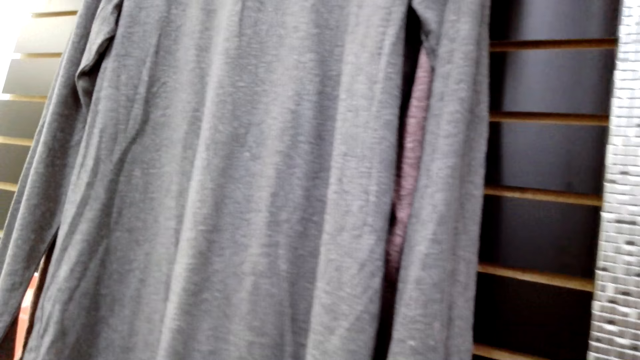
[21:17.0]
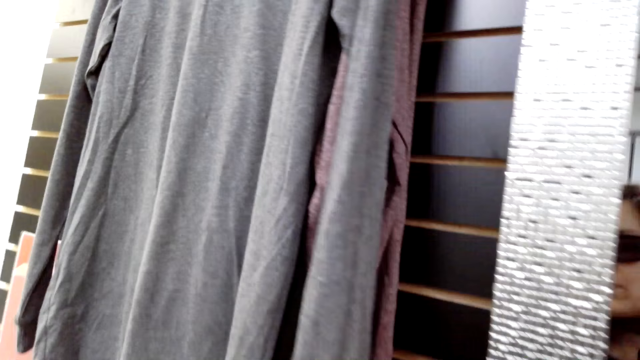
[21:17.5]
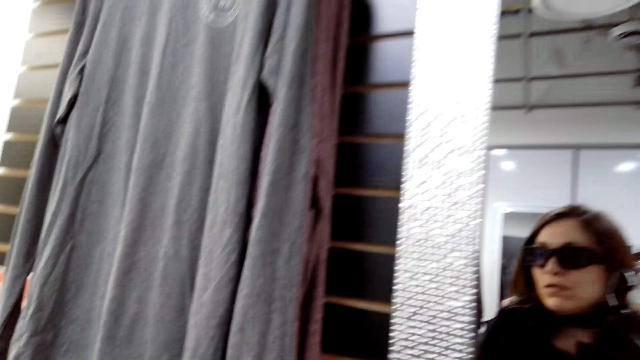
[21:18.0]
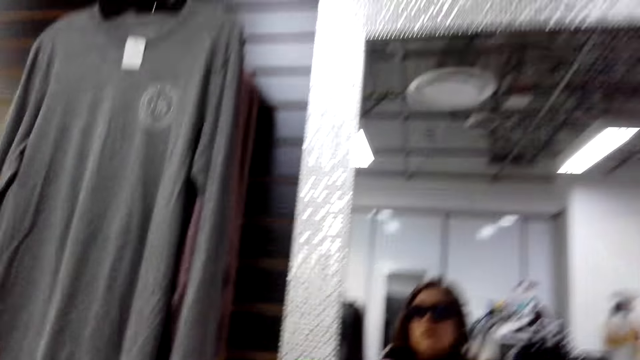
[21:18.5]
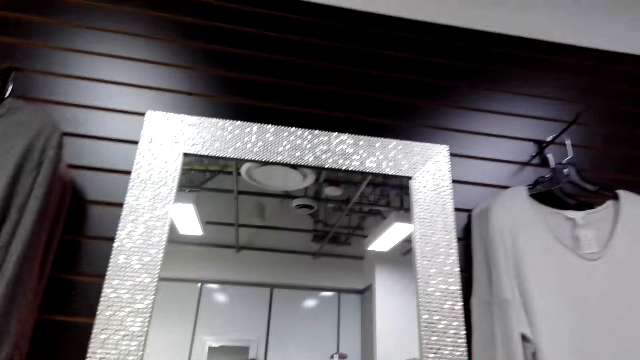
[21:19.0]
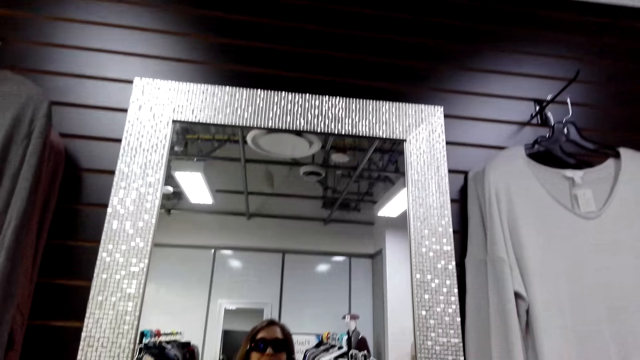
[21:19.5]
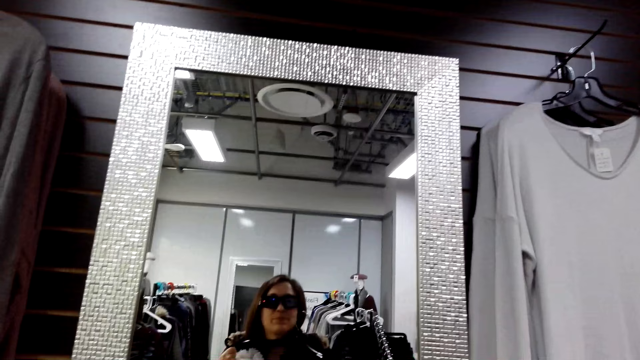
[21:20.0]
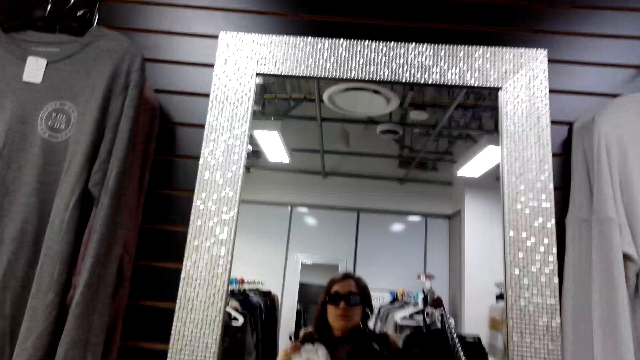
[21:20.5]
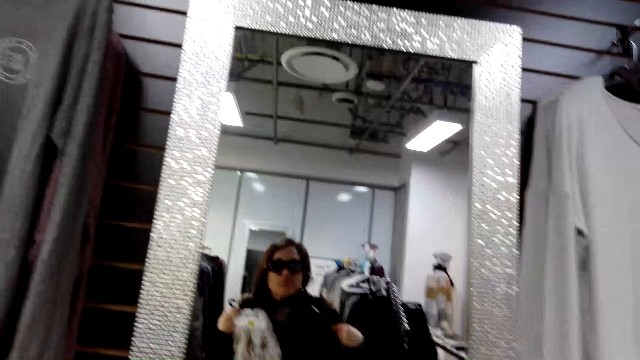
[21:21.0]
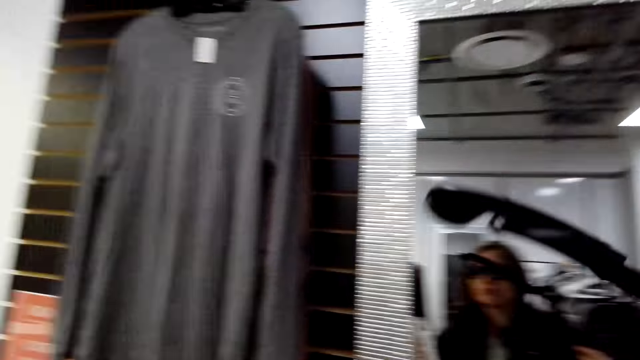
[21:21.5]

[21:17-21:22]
The camera wearer looks around.

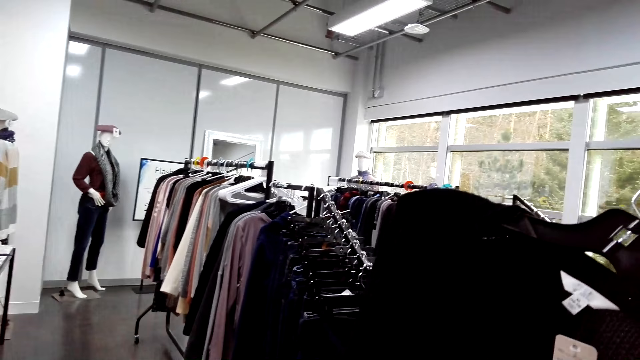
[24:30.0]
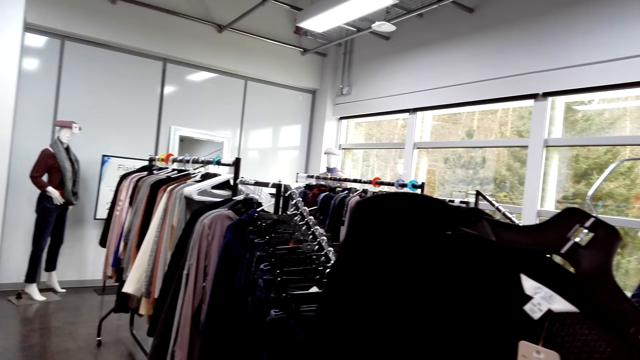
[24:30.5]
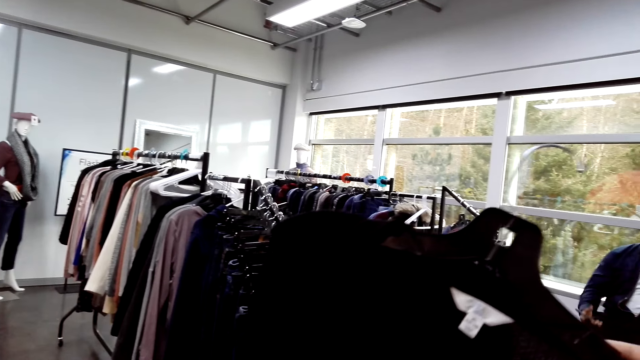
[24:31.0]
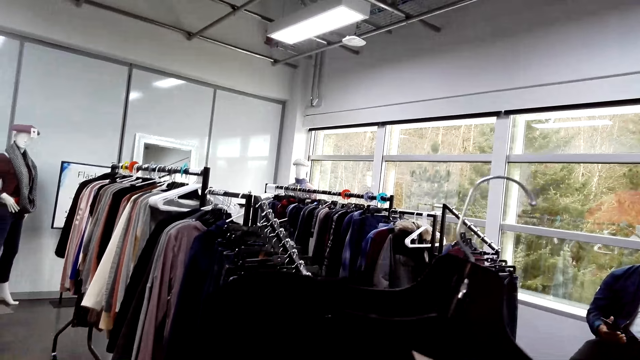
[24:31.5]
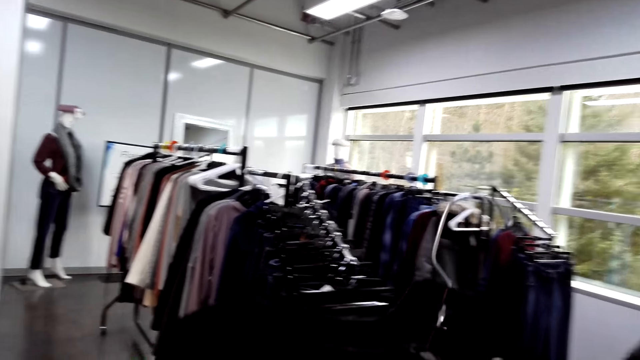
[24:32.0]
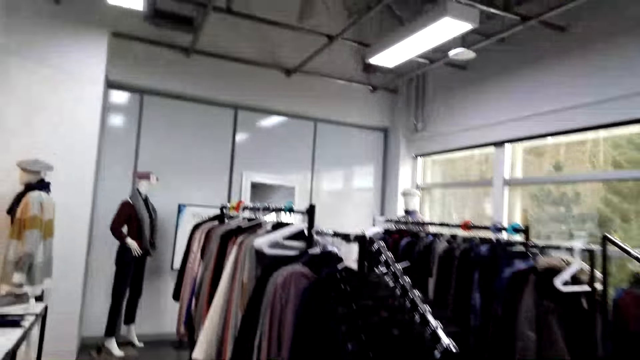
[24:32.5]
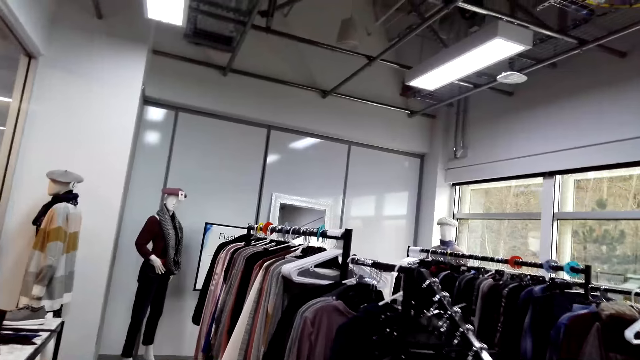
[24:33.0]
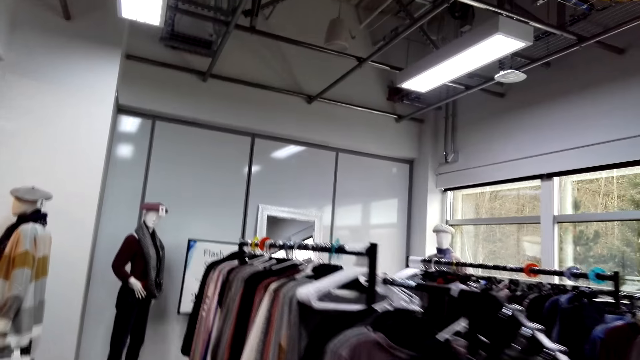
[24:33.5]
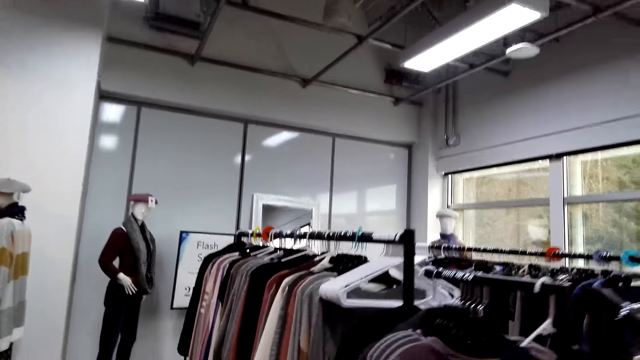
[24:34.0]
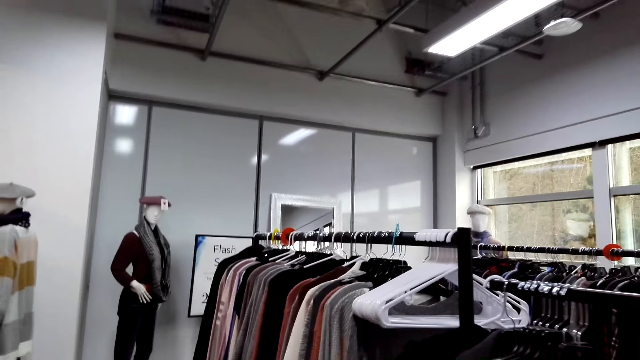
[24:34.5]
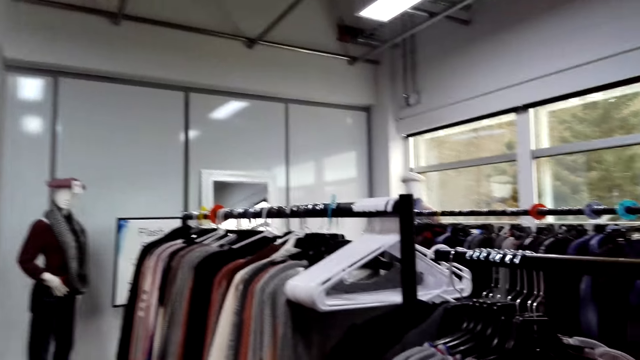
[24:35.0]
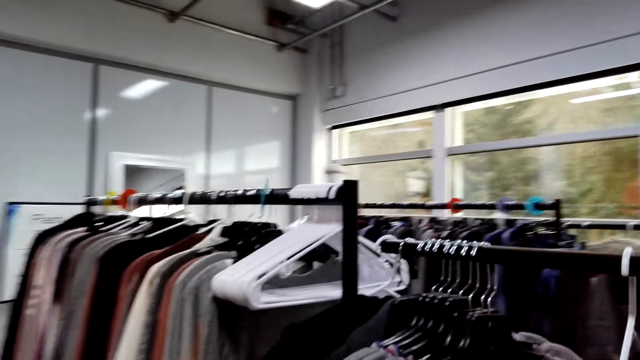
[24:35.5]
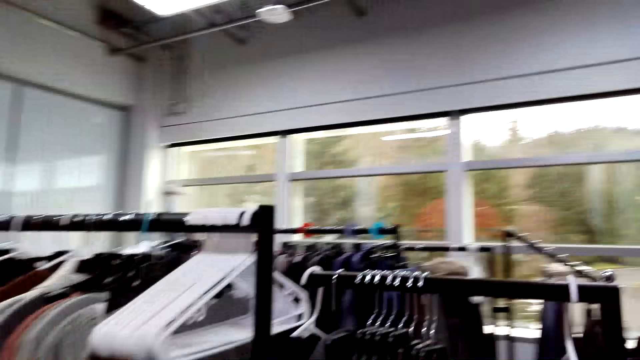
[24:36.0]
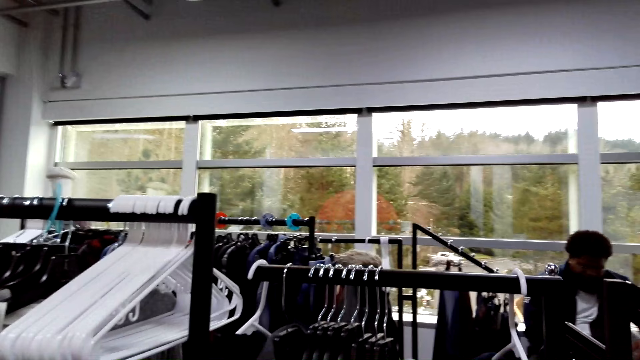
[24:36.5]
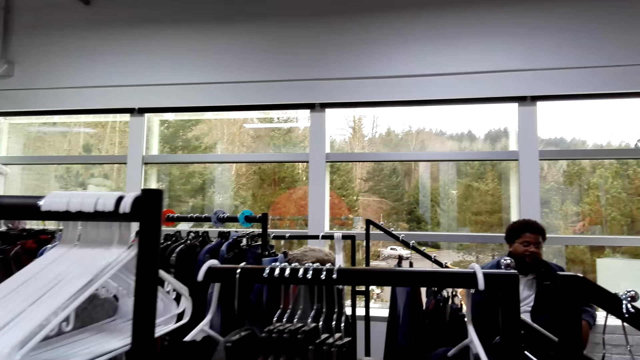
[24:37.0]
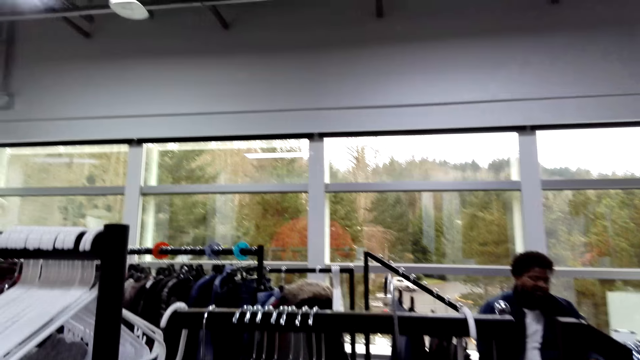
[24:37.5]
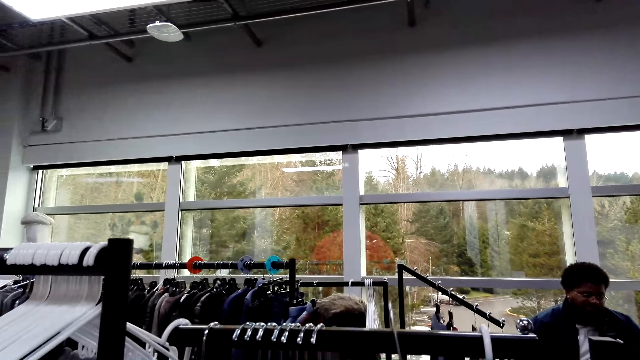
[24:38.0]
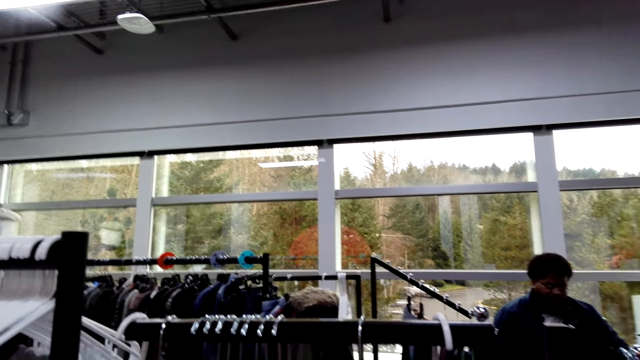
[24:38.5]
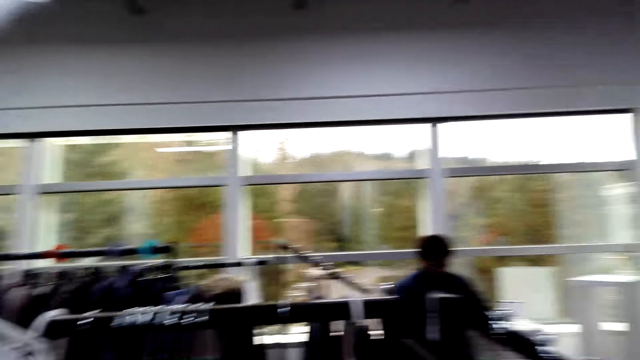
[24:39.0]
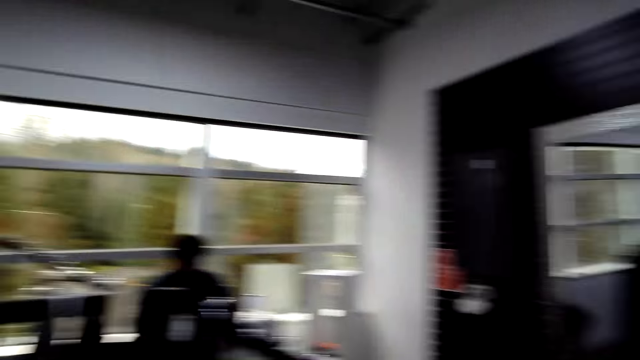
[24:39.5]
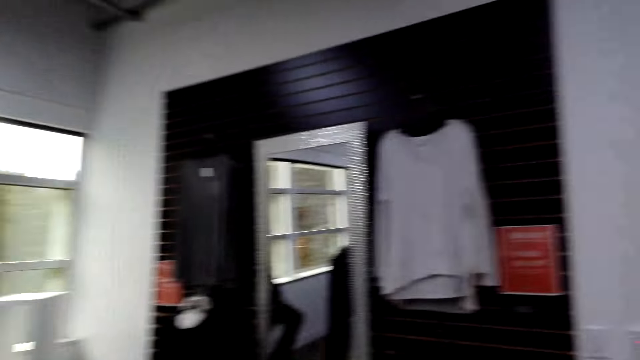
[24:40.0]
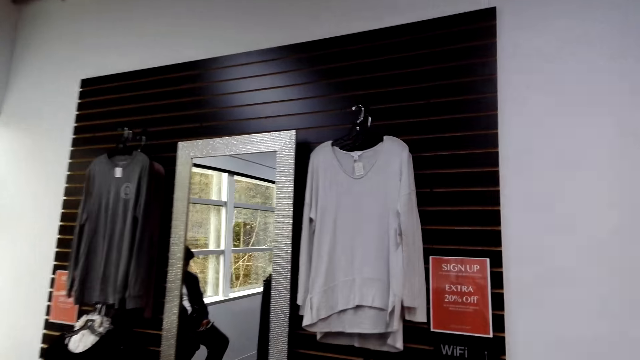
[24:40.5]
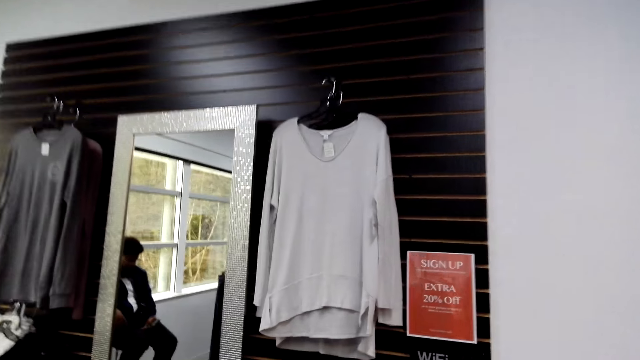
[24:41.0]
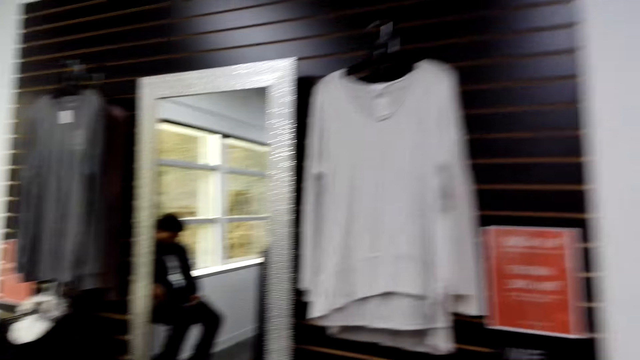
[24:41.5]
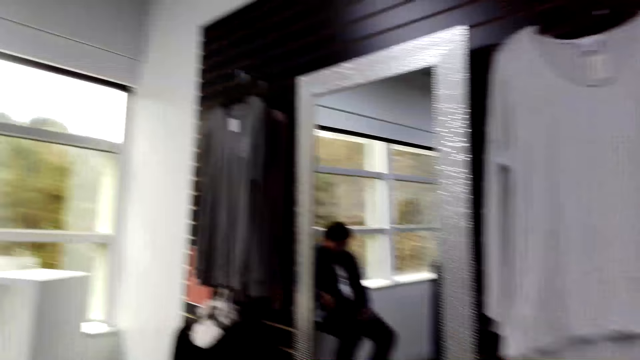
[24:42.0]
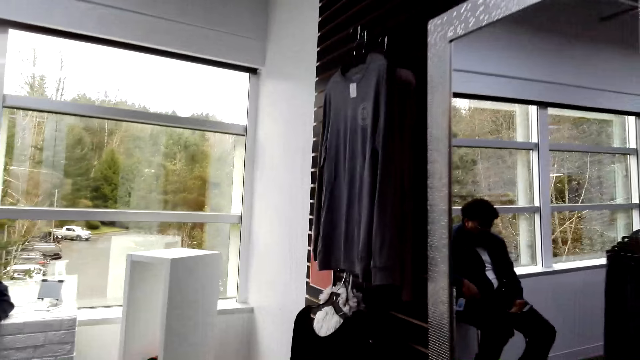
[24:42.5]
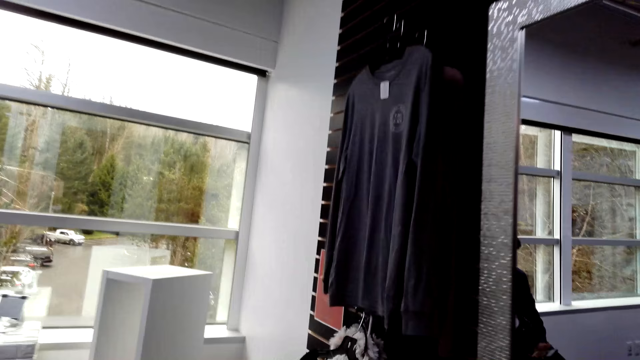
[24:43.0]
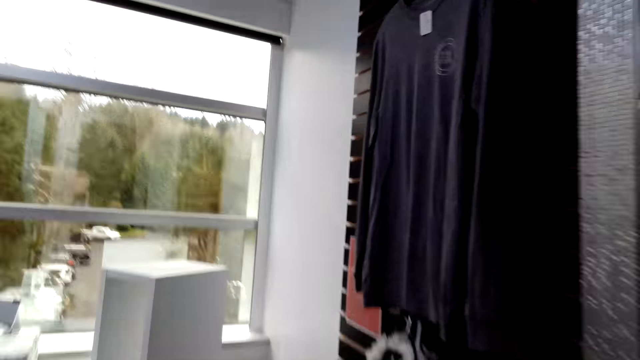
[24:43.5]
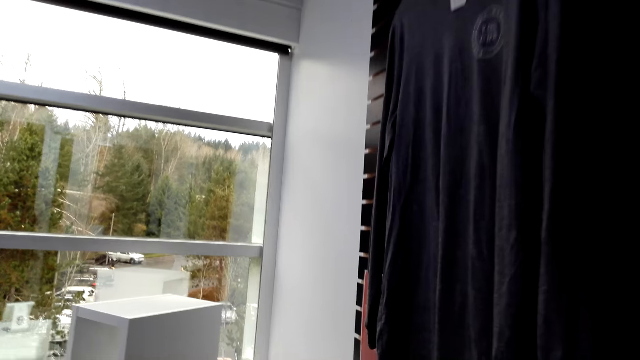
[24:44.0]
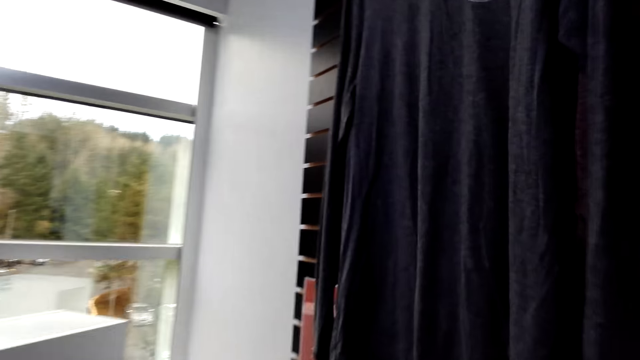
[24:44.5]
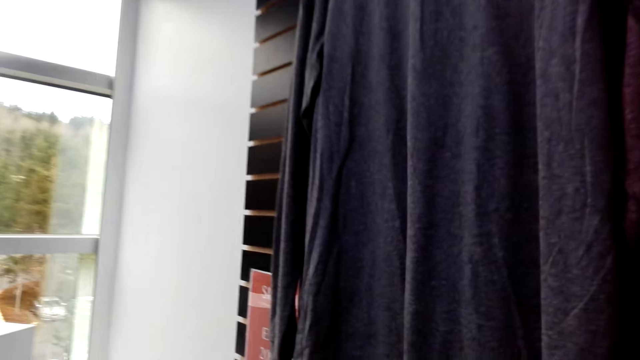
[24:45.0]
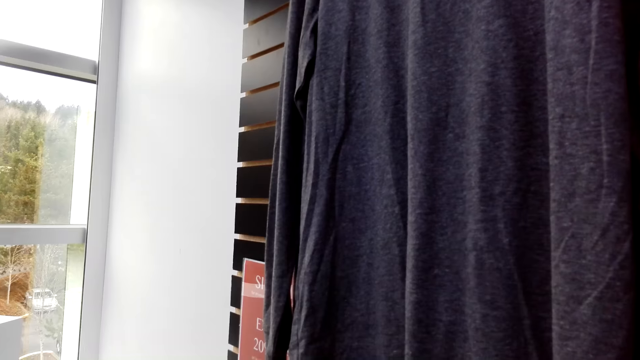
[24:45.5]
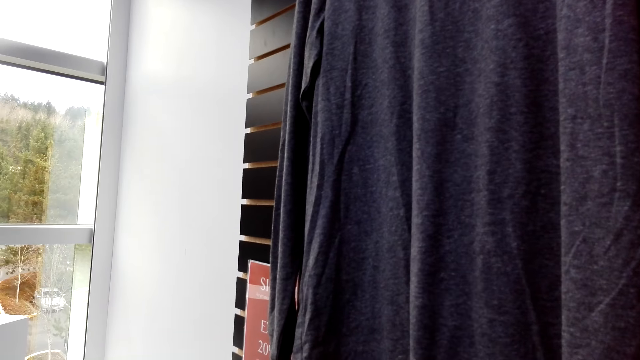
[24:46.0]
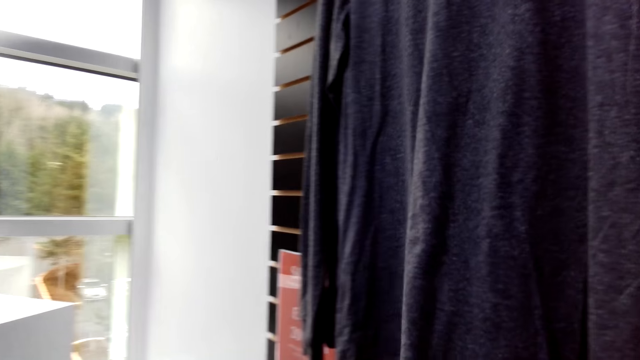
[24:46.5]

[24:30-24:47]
The camera wearer looks at the cloth on the hanger. They respond to a man. They walk around. They place the hanger on the rack stock. The man speaks to the camera wearer. The camera wearer looks around the cloth store. They walk around. They speak to the man.
